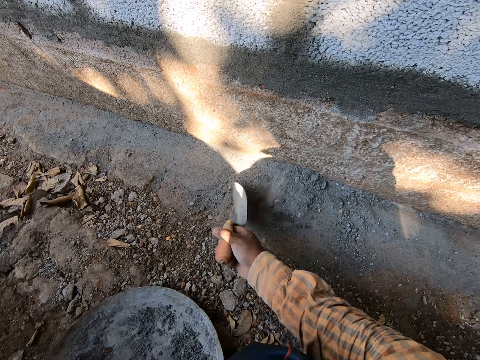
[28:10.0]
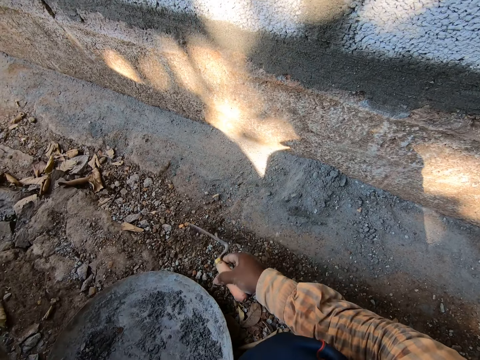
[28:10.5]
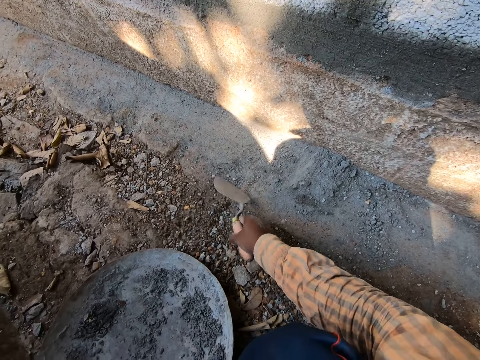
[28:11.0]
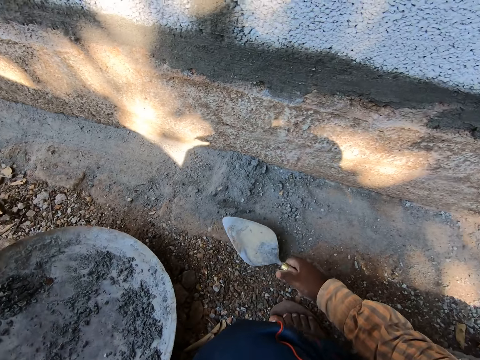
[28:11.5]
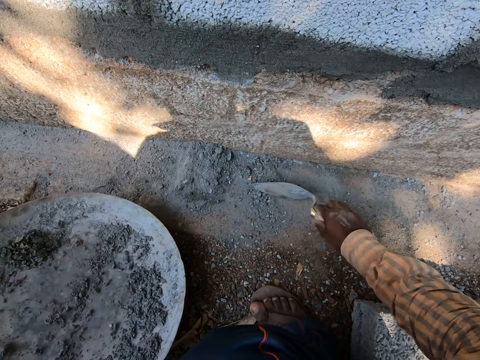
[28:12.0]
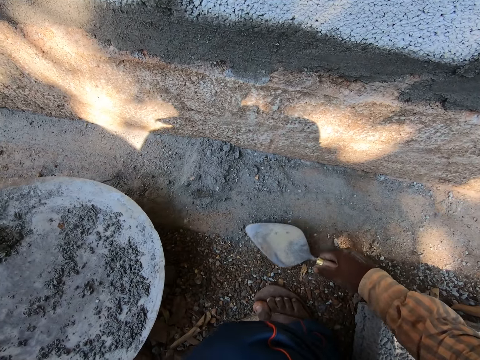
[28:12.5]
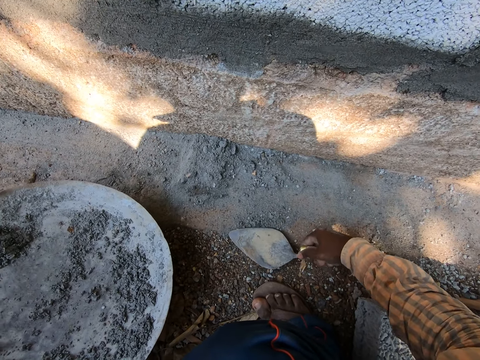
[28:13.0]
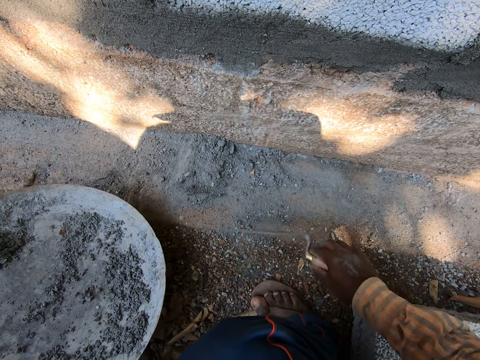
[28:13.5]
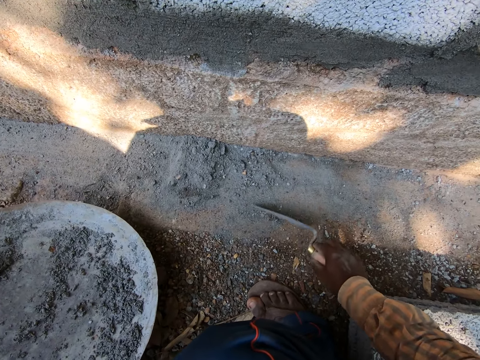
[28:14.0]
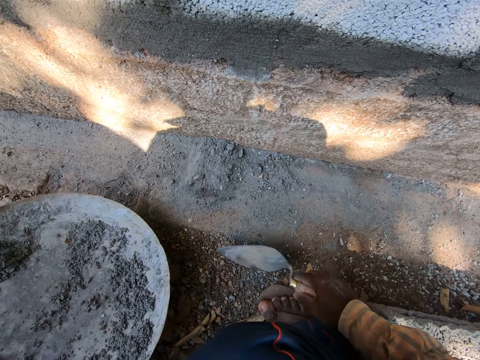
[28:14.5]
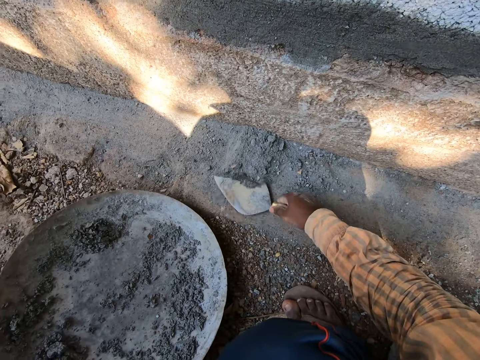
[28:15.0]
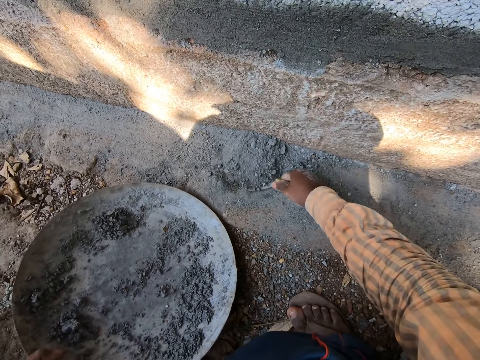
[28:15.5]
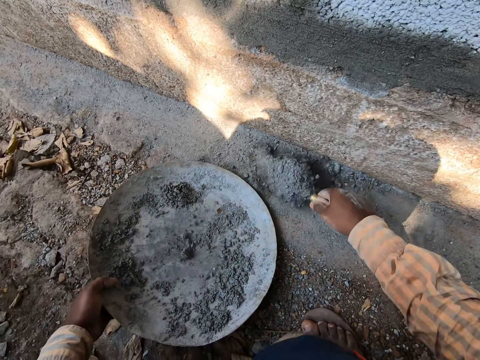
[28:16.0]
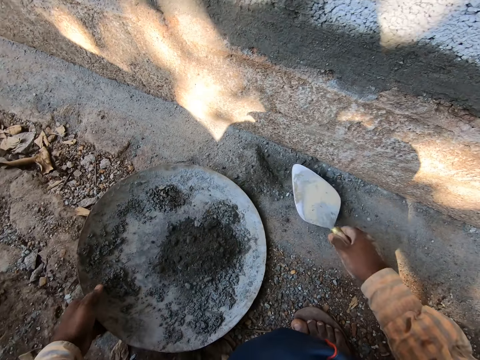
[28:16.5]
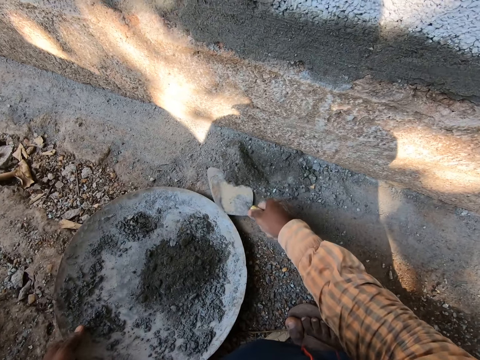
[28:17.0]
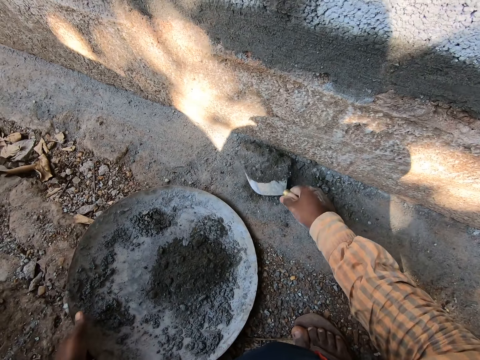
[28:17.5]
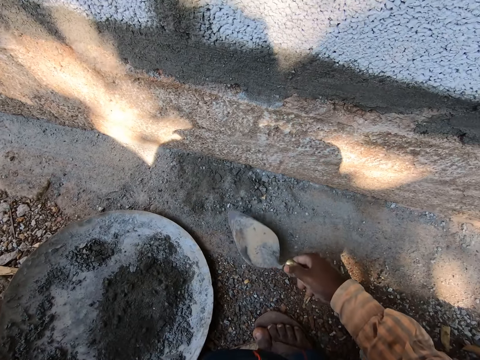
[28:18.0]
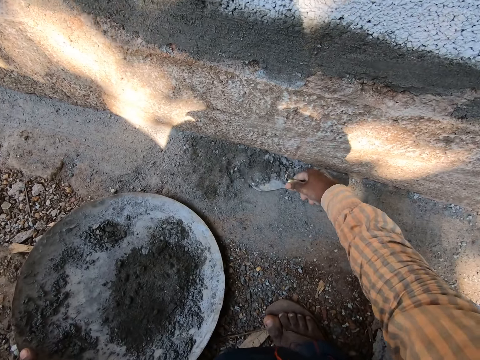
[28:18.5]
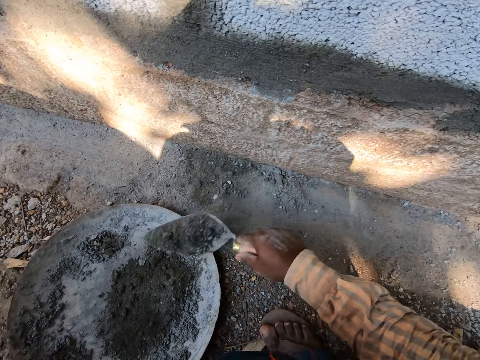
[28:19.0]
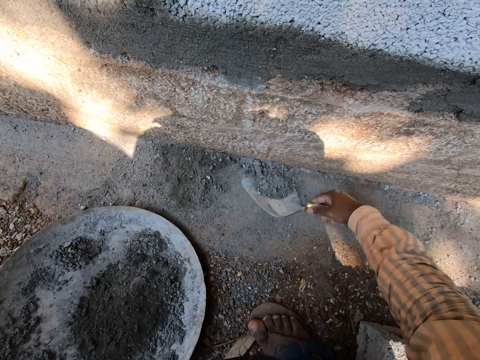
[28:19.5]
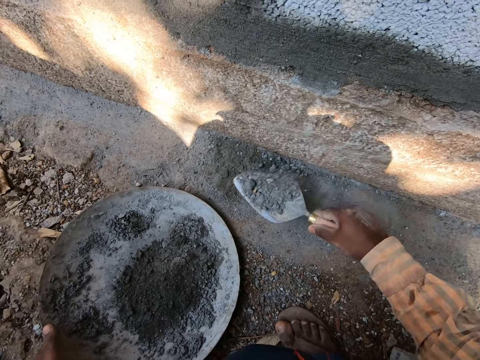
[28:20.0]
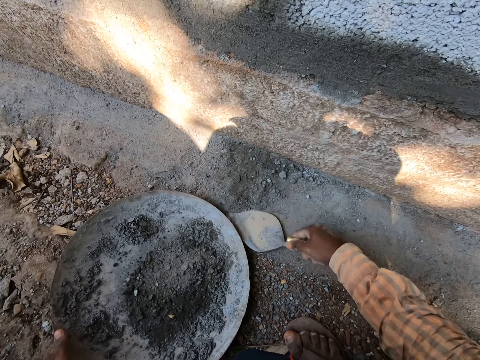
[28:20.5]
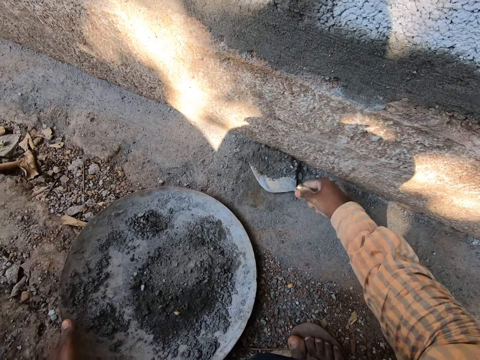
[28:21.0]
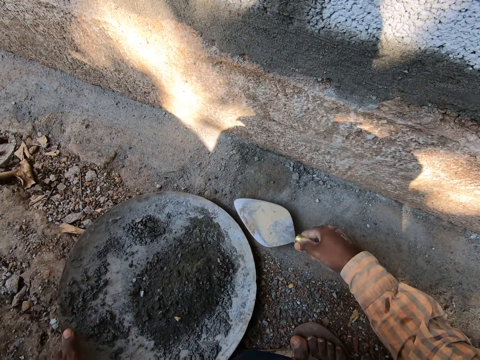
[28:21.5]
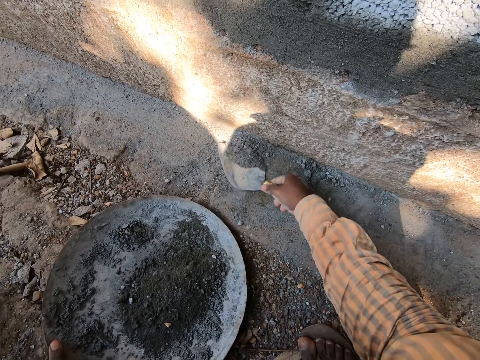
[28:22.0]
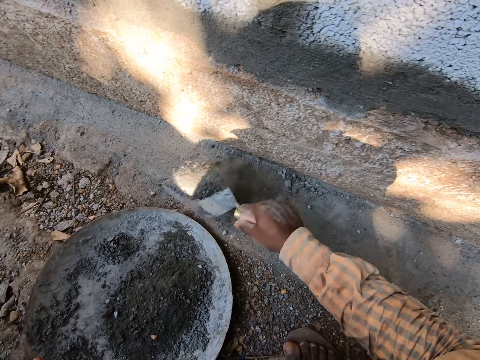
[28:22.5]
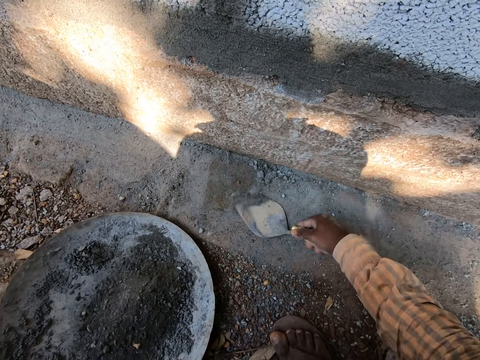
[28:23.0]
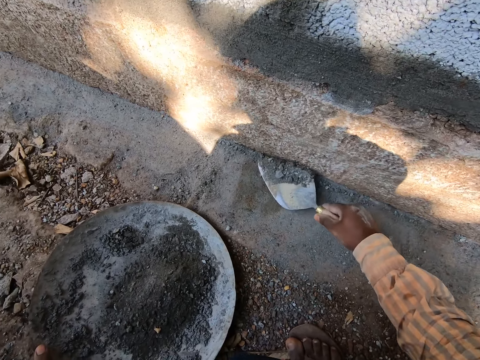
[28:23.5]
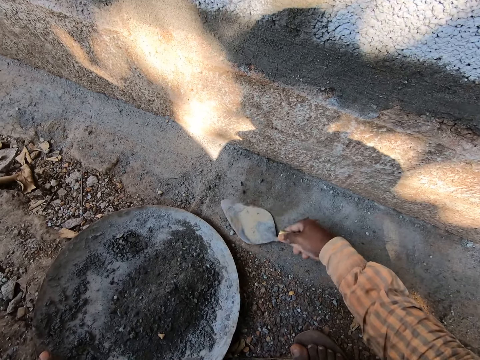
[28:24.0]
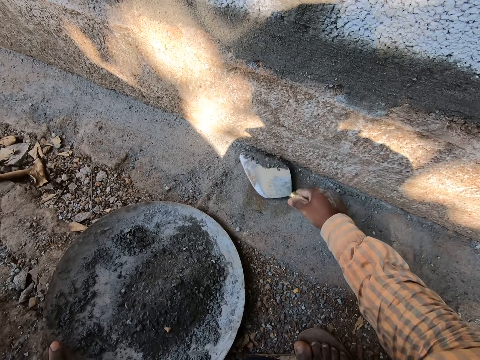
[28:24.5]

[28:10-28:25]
The camera wearer packs some cement from the ground into the head pan with the pointing trowel in his right hand.

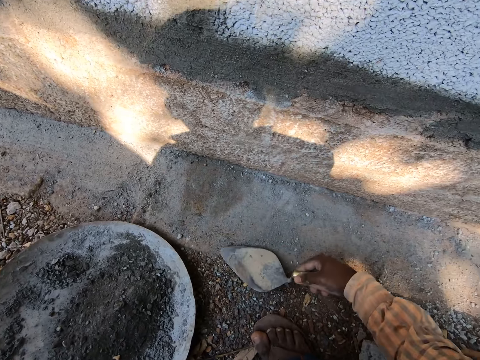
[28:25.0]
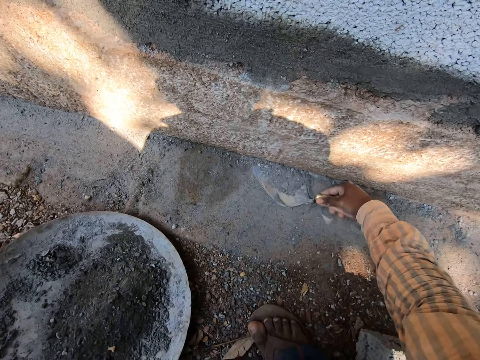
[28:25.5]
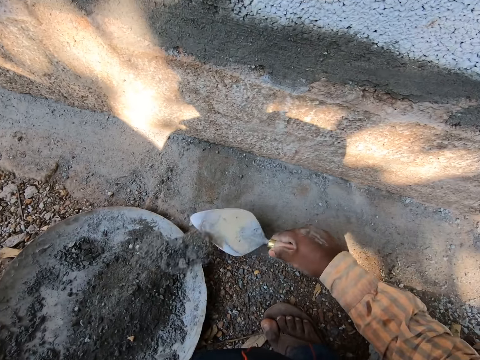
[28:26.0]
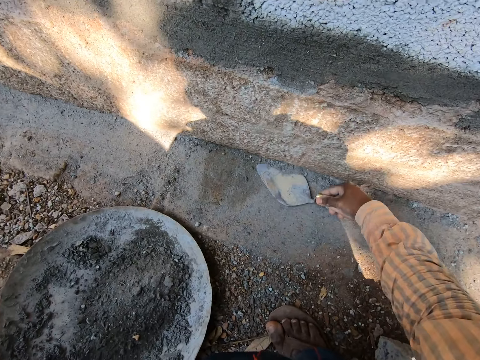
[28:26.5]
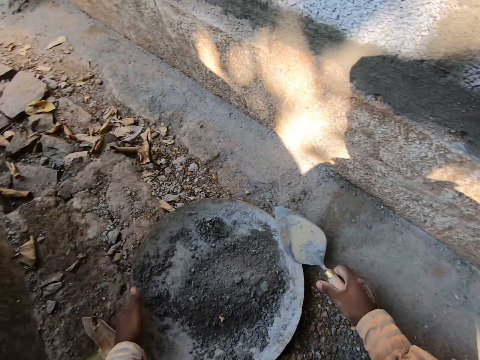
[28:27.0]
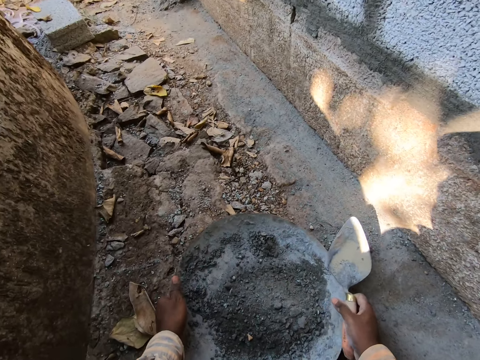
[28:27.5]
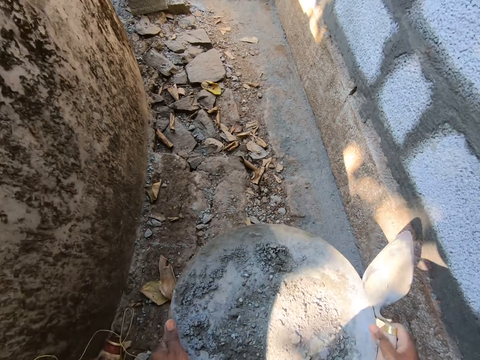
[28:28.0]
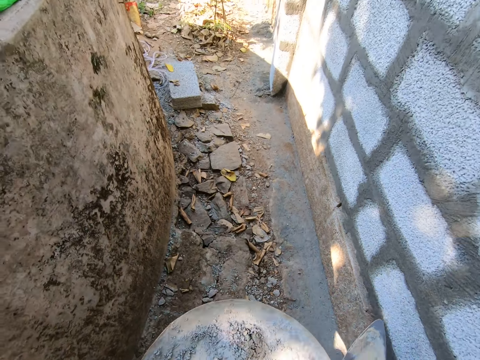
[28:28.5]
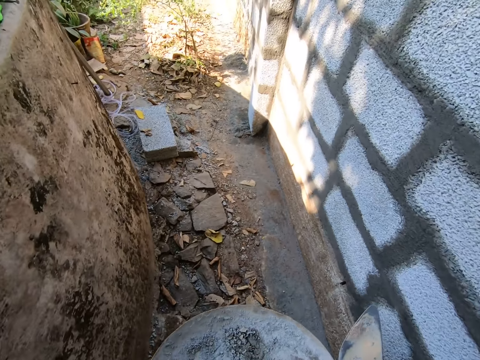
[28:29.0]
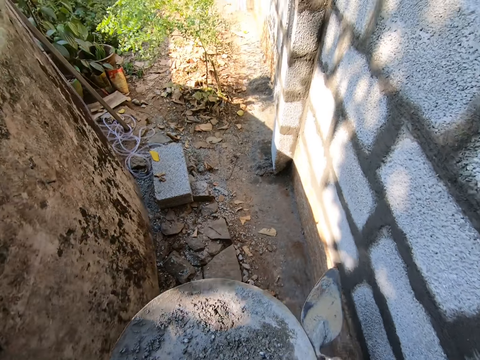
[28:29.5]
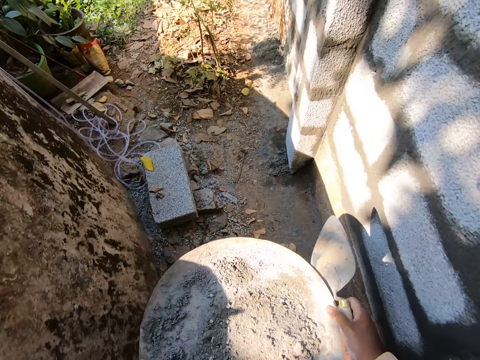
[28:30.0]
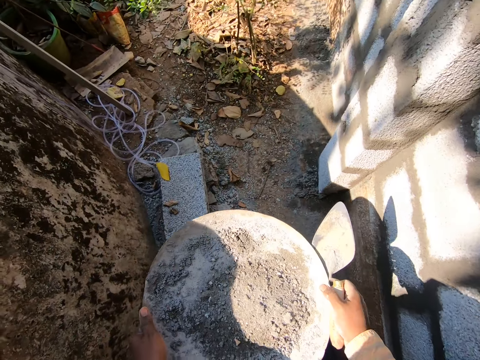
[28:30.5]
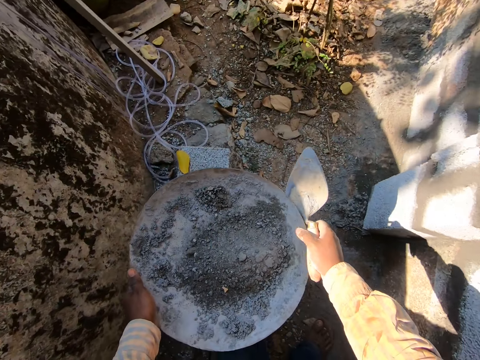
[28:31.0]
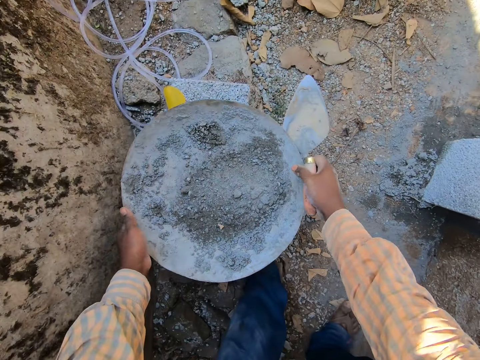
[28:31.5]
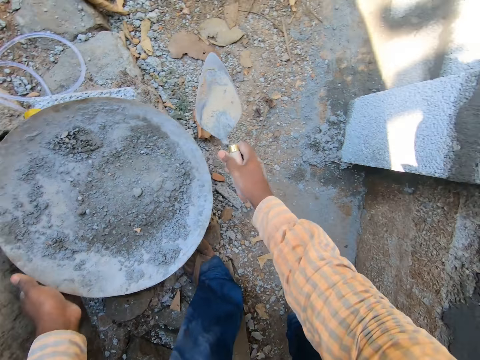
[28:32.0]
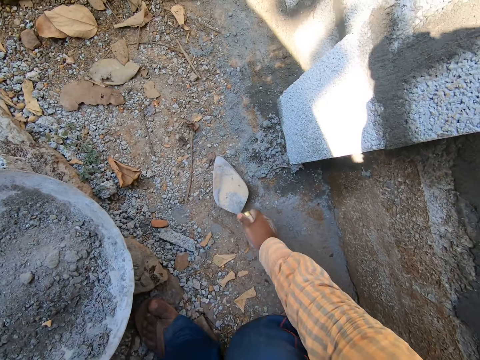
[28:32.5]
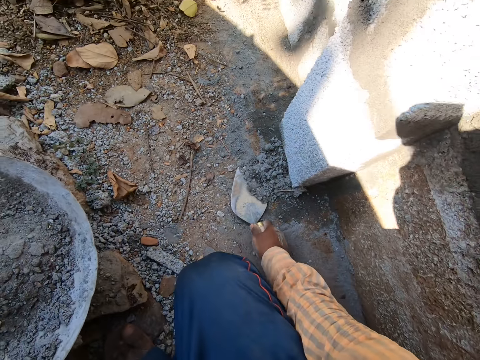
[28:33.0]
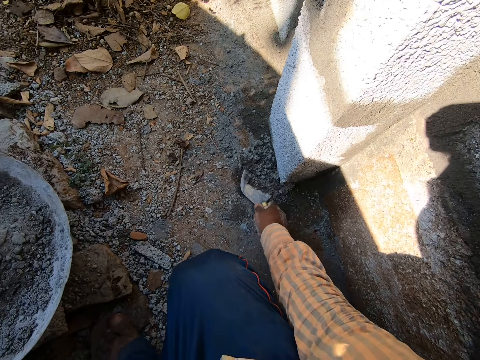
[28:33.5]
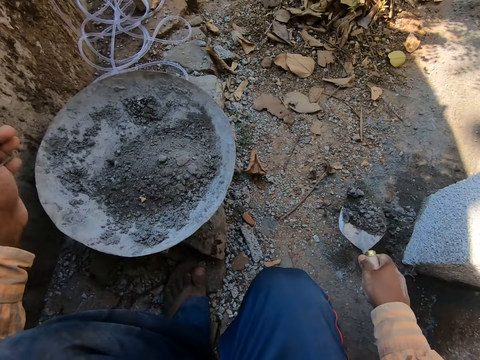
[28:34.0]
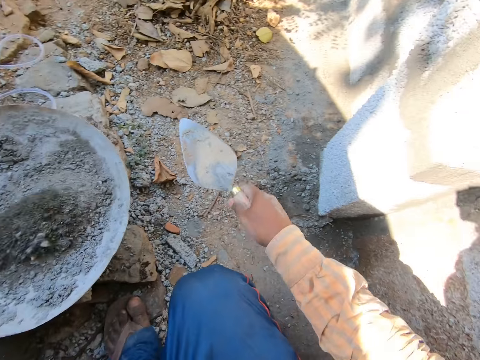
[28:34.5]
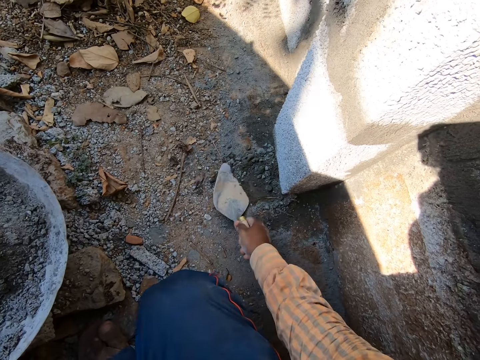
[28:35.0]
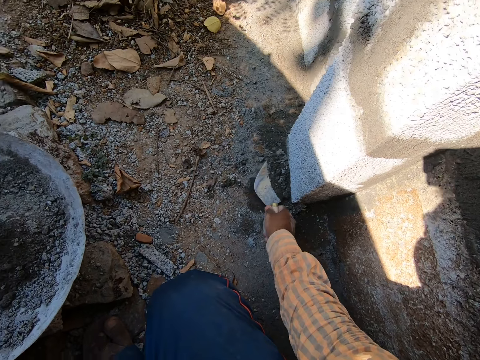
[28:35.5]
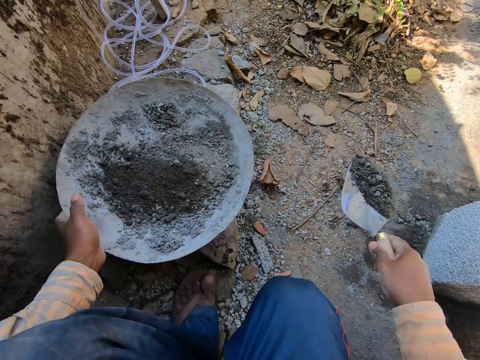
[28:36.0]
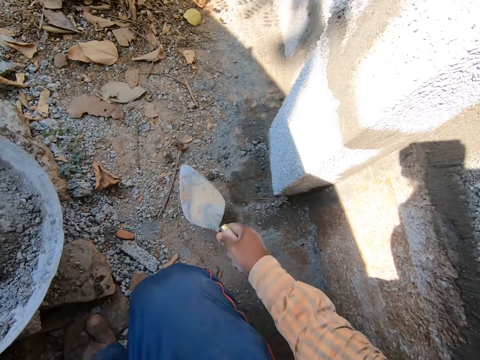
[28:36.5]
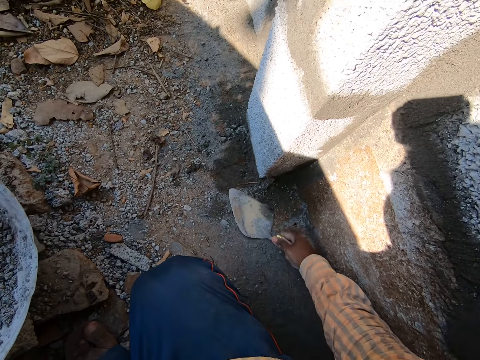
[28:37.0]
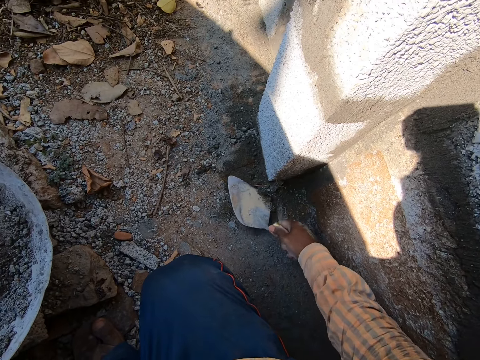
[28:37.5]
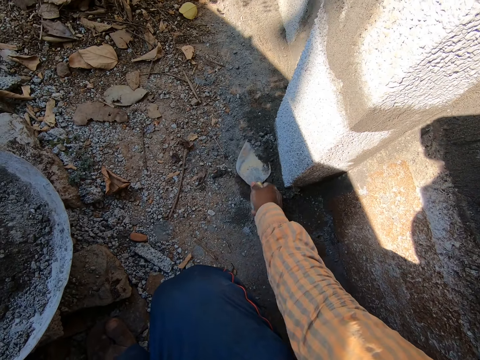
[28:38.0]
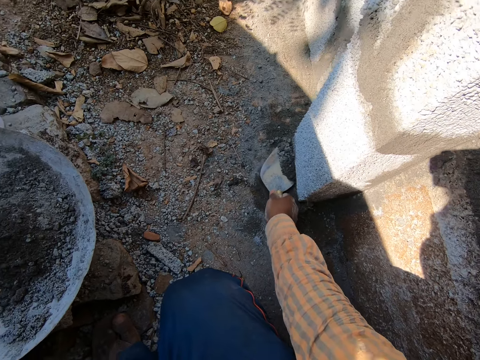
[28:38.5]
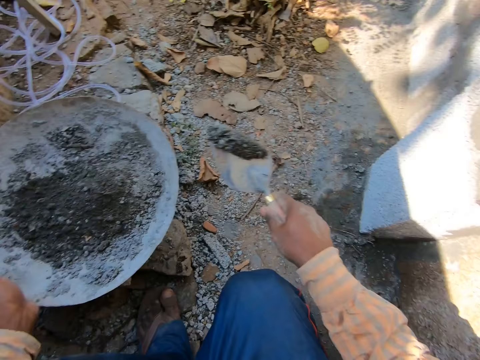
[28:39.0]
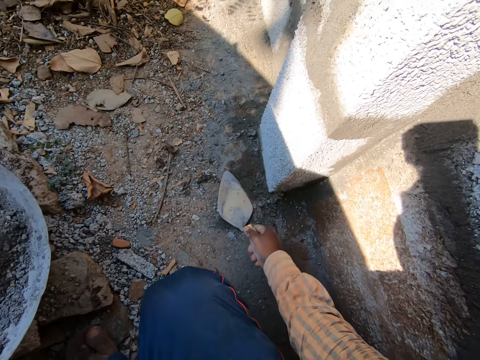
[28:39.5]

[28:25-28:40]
The camera wearer carries the head pan from the ground with both hands. He drops the head pan on a block with both hands. He packs some cement from the ground into the head pan with the pointing trowel in his right hand.
